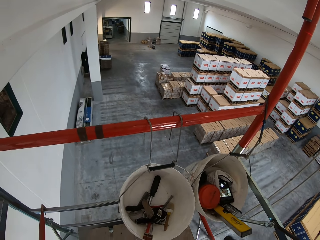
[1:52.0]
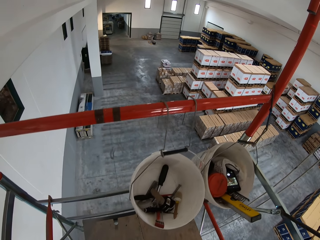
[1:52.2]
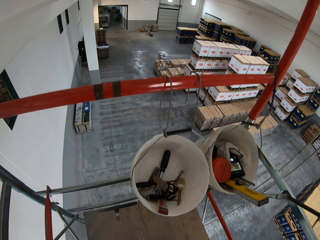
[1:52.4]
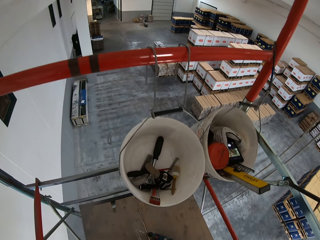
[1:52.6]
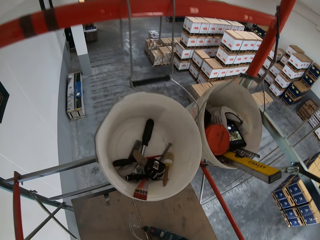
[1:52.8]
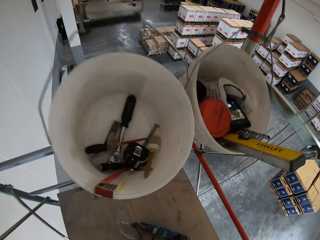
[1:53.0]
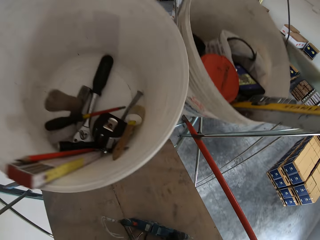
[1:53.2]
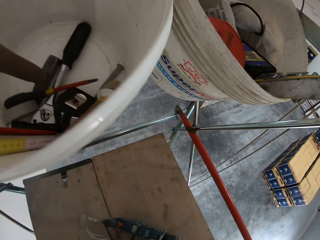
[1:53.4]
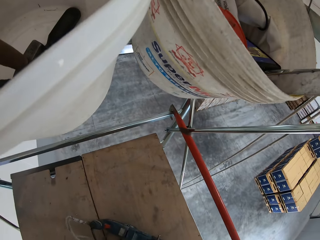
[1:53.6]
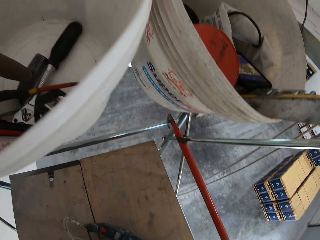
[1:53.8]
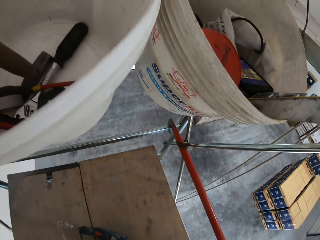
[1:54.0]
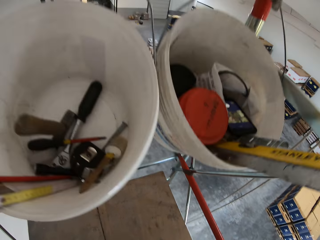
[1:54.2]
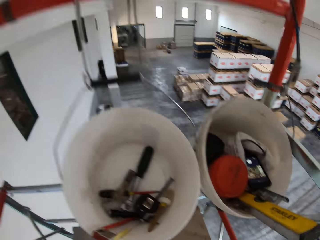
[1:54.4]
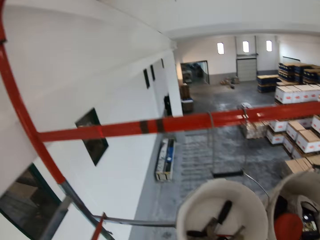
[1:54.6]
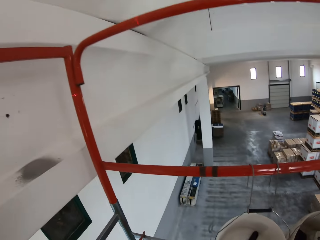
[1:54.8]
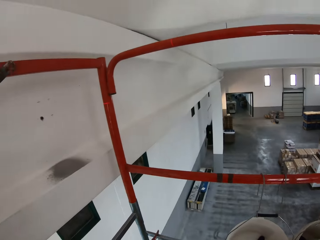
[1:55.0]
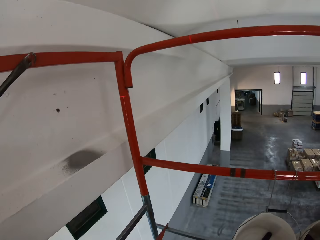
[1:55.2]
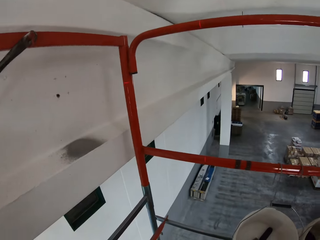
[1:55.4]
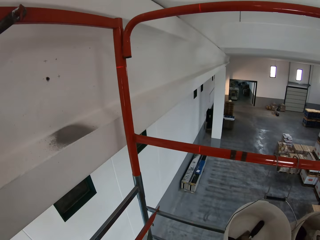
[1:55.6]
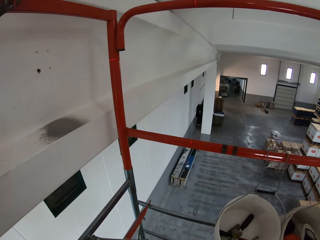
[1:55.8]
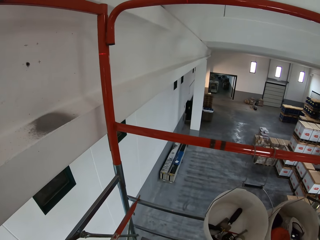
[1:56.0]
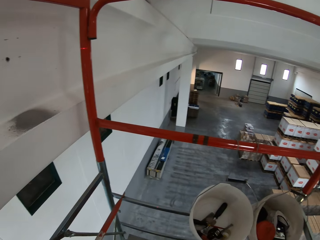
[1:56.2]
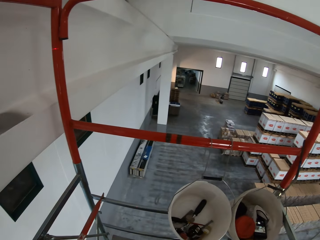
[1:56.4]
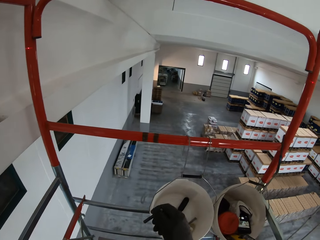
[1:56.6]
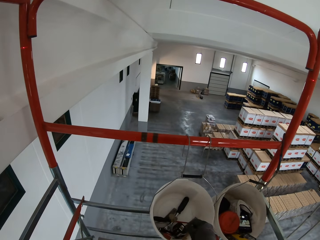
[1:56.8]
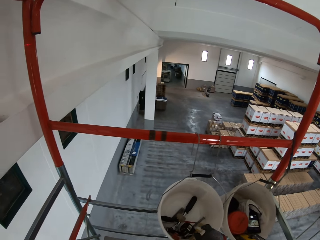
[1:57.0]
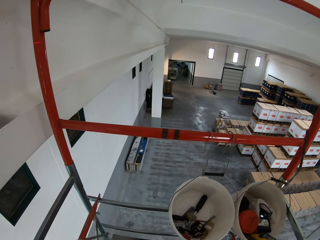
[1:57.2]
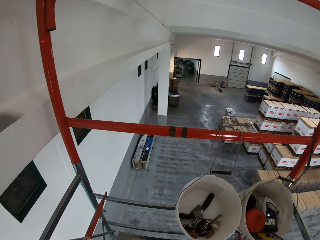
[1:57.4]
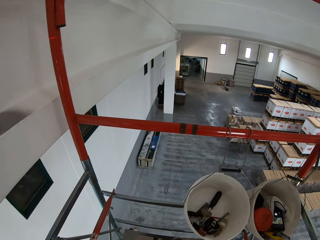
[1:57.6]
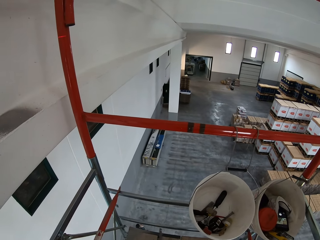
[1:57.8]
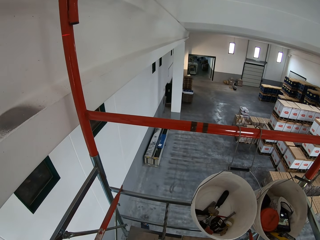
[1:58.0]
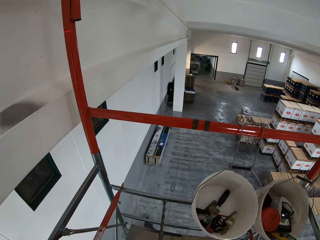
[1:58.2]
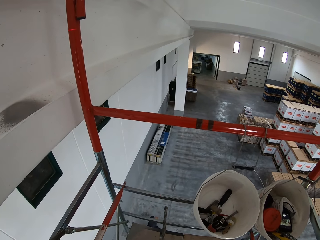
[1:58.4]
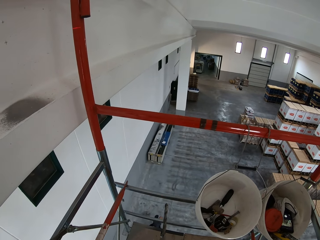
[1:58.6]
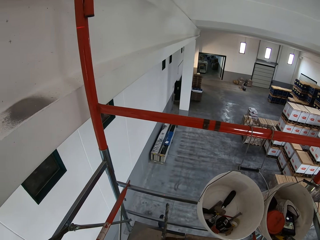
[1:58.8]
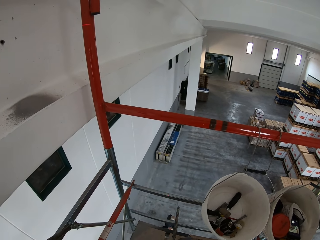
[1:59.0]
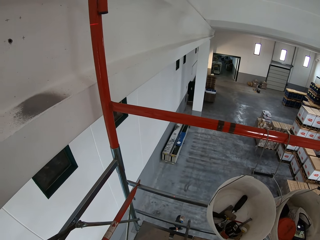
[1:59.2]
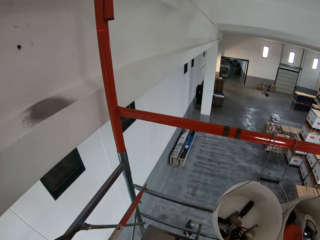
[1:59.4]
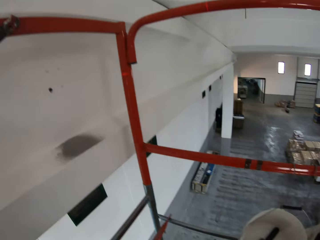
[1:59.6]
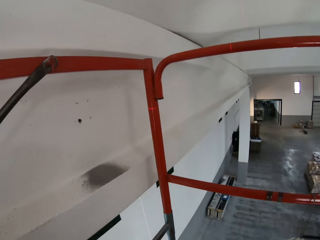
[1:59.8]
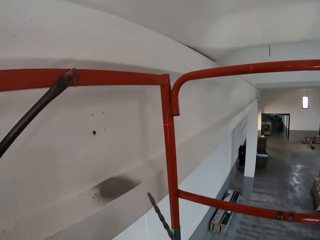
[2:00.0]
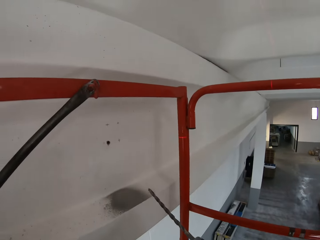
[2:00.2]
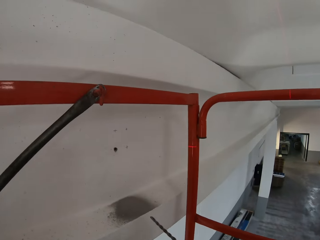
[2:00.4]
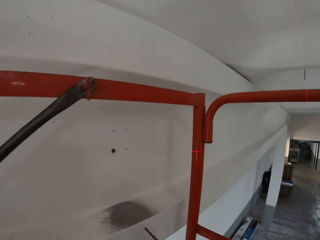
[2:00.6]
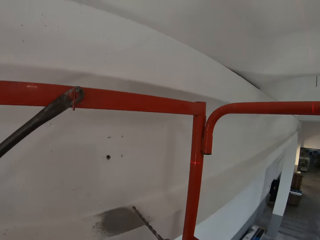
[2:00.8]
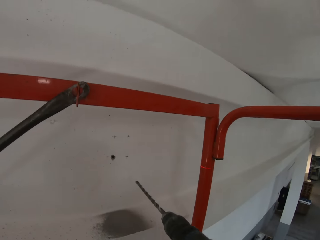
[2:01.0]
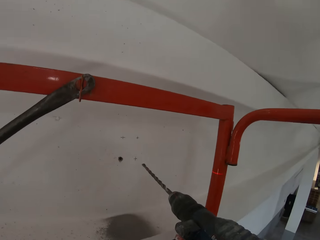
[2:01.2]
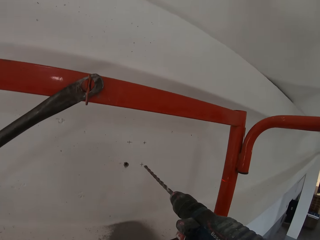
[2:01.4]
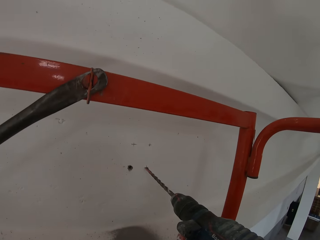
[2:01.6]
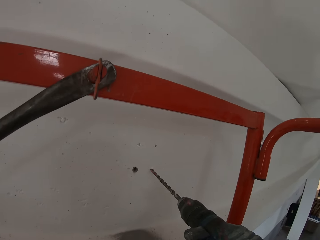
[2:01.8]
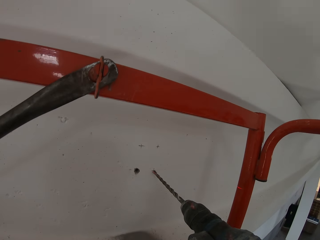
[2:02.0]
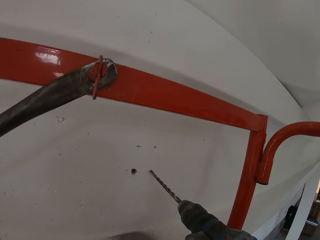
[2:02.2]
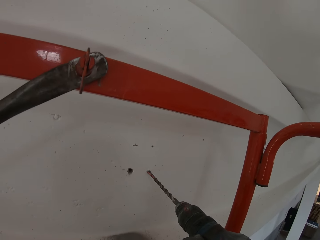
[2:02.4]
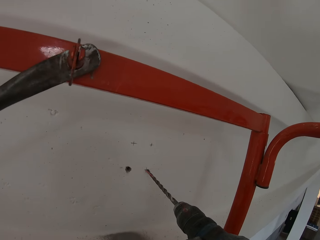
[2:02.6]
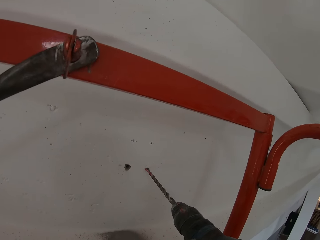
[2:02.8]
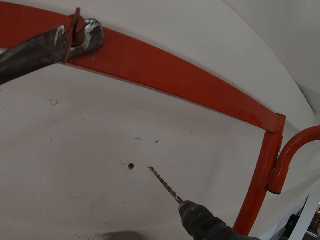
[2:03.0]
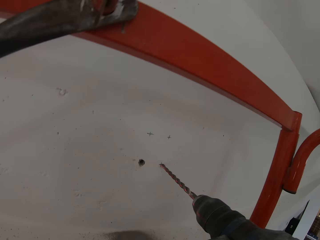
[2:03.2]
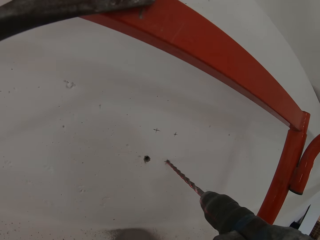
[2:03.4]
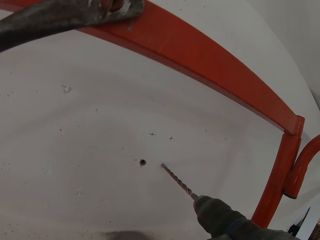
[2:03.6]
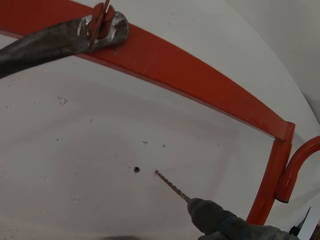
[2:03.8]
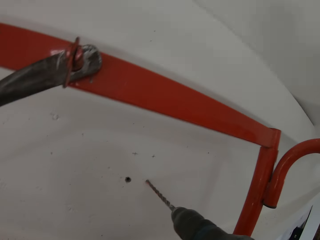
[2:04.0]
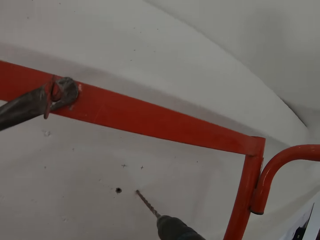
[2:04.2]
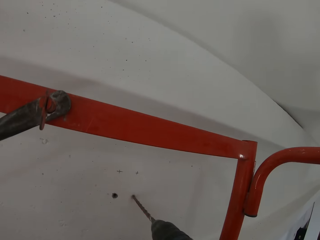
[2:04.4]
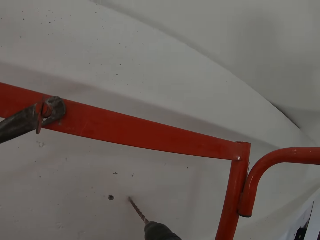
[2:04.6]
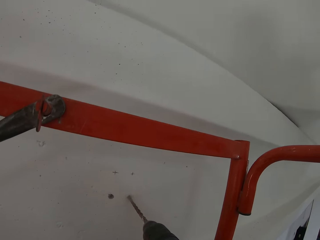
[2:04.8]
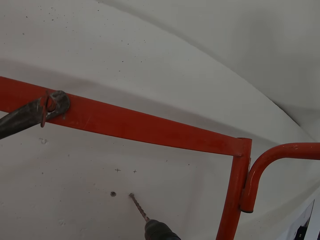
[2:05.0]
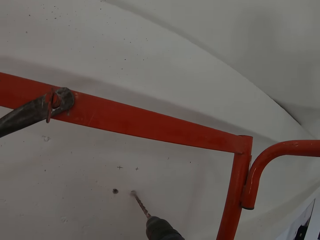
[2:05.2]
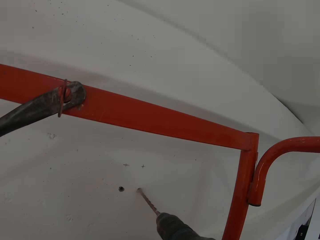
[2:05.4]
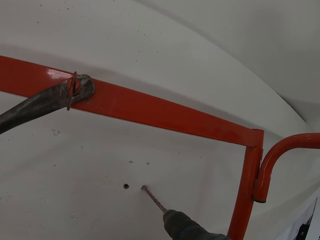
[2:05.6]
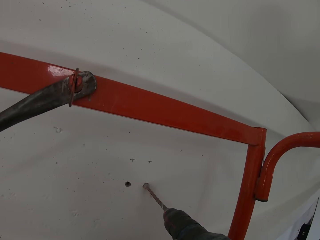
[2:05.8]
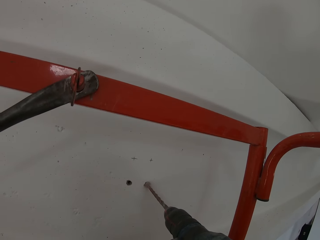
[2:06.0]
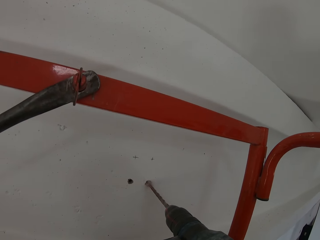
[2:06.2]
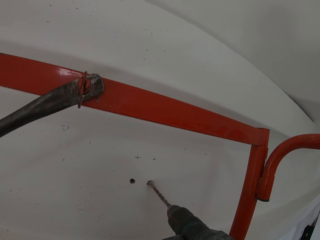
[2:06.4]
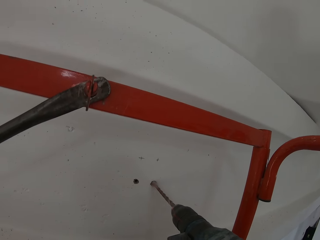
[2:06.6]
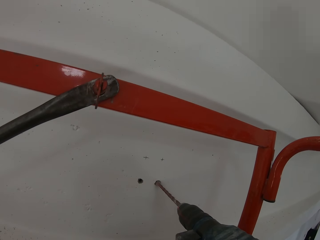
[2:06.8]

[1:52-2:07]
The camera wearer picks up a drill from the floor. They put the drill bit on the wall and drill the wall.

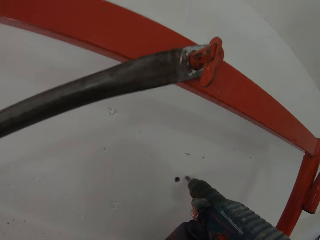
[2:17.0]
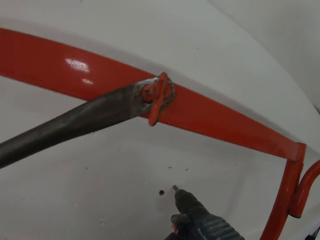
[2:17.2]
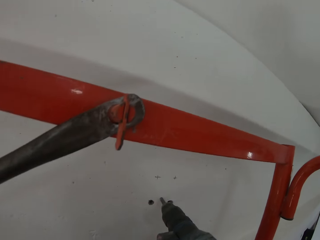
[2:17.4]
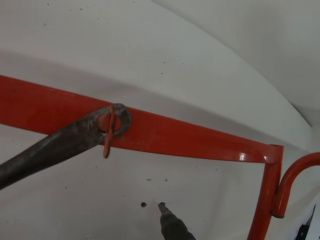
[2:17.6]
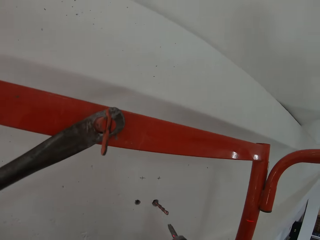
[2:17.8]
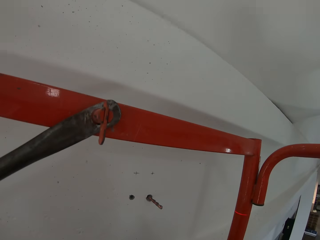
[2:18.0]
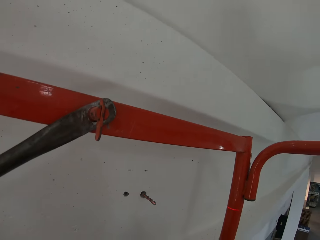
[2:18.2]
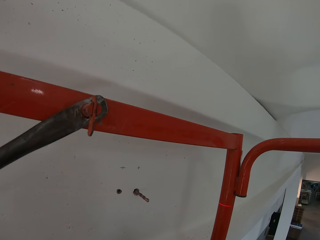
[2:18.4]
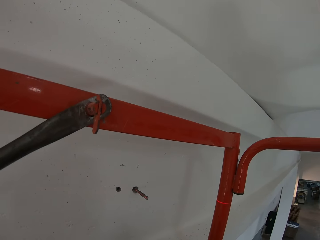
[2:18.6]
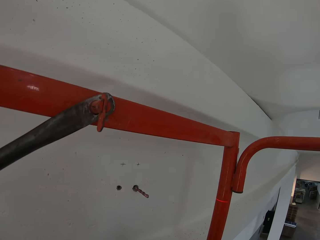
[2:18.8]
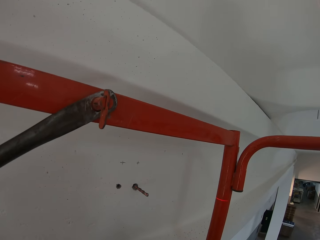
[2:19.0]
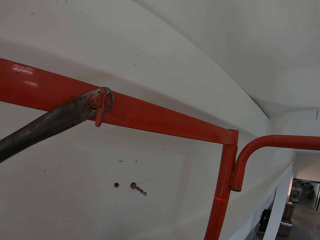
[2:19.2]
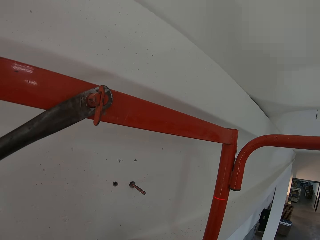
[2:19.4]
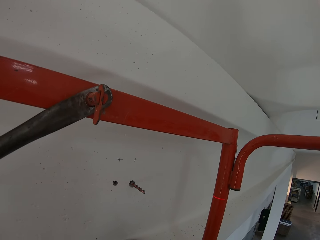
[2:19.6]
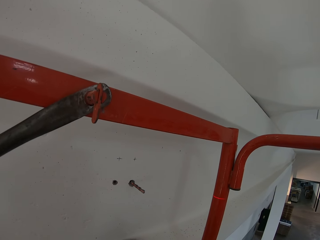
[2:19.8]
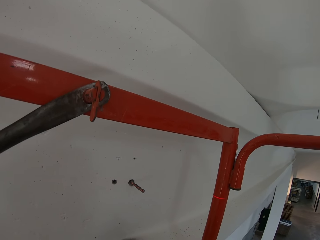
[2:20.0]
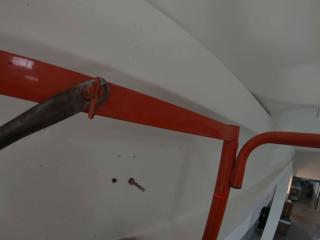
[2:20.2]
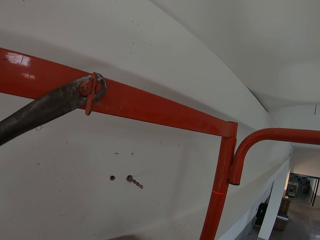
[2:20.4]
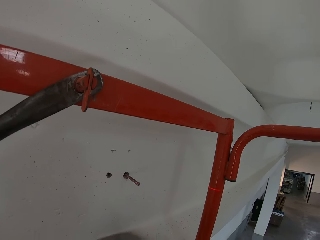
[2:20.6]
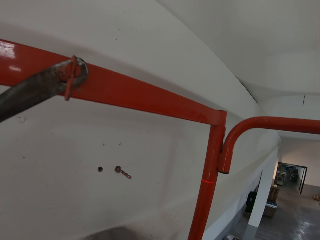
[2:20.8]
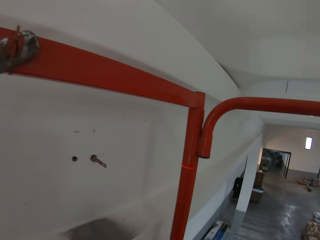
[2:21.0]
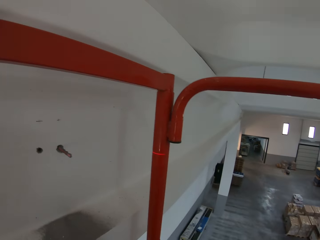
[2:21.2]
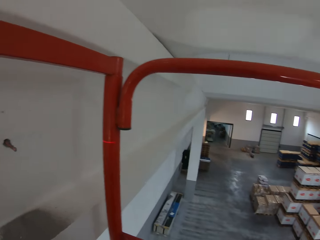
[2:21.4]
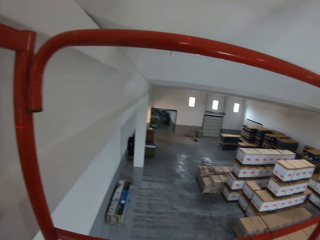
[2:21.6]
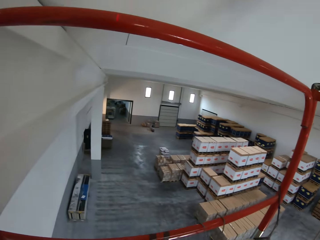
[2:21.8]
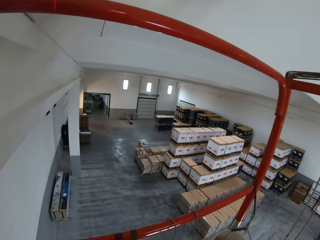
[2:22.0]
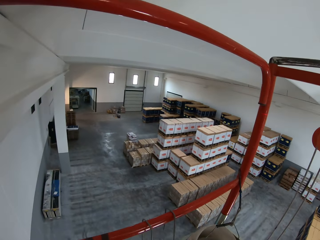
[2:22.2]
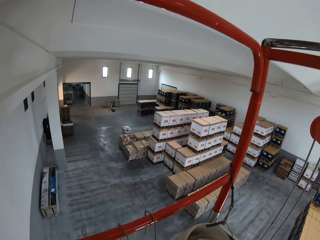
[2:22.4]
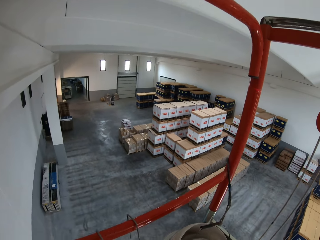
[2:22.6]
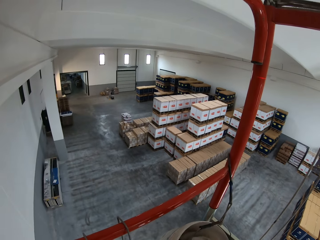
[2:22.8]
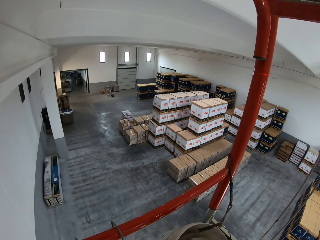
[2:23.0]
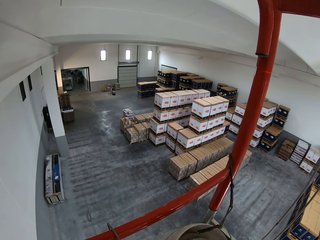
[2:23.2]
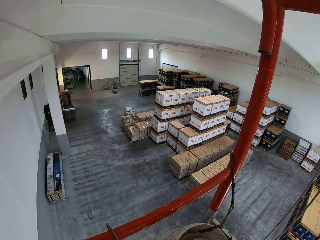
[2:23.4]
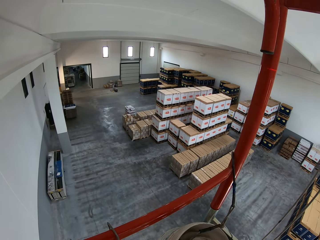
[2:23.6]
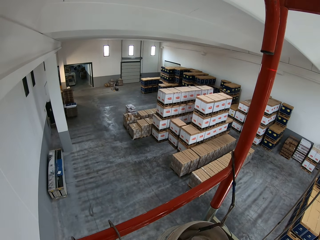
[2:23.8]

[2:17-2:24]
The camera wearer turns around.
